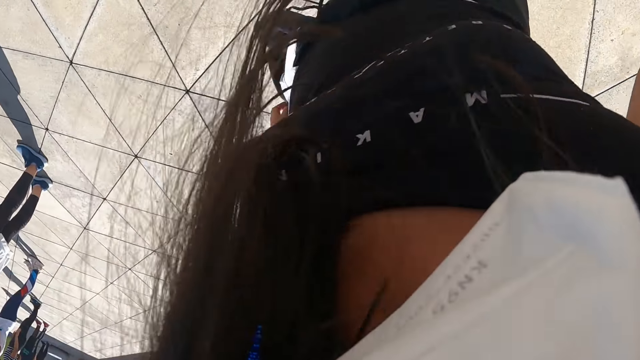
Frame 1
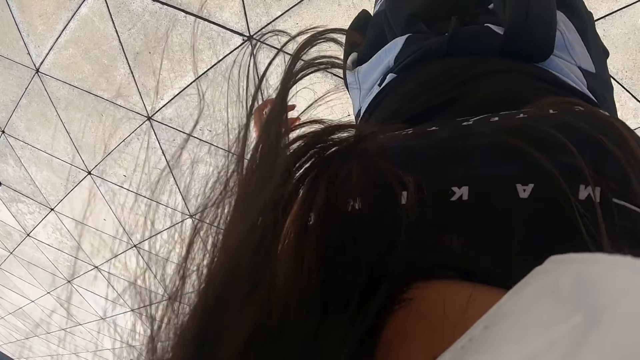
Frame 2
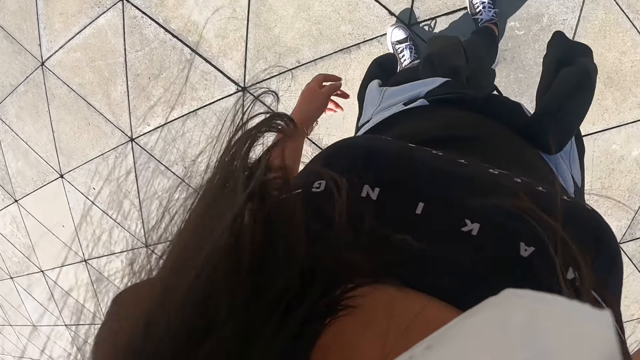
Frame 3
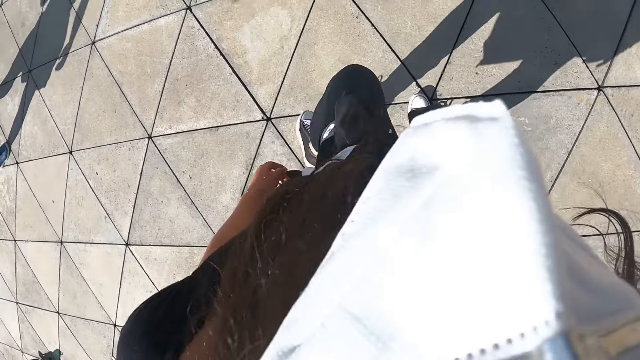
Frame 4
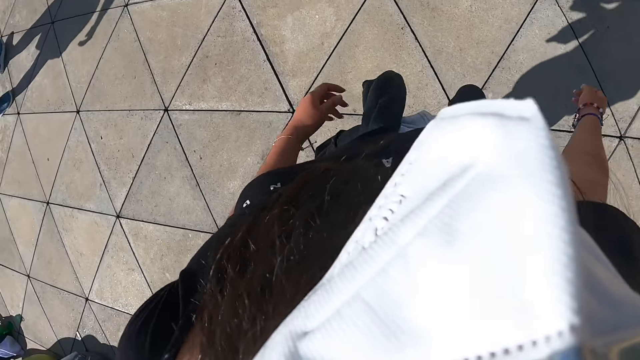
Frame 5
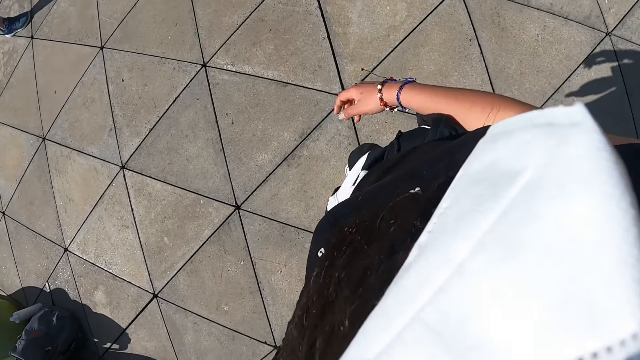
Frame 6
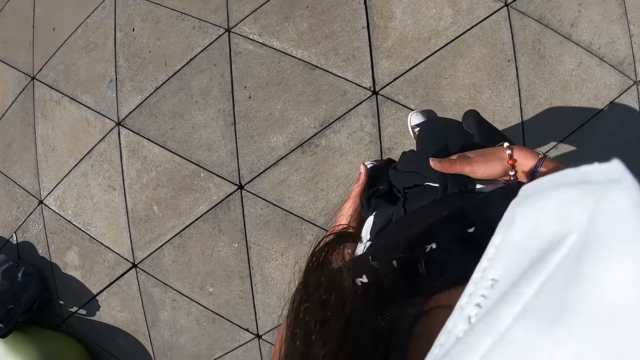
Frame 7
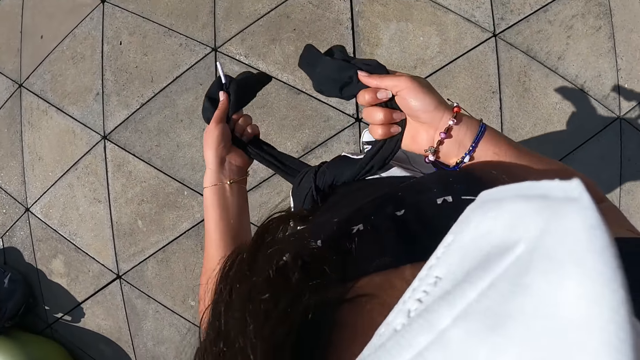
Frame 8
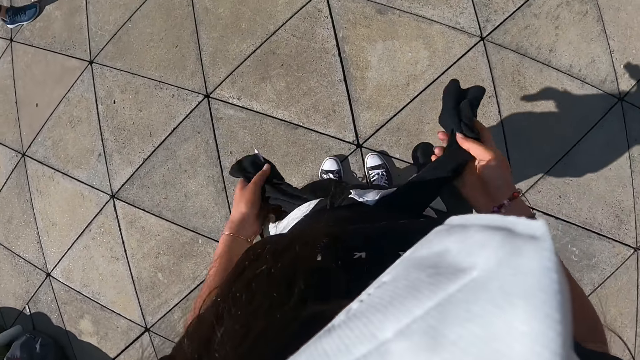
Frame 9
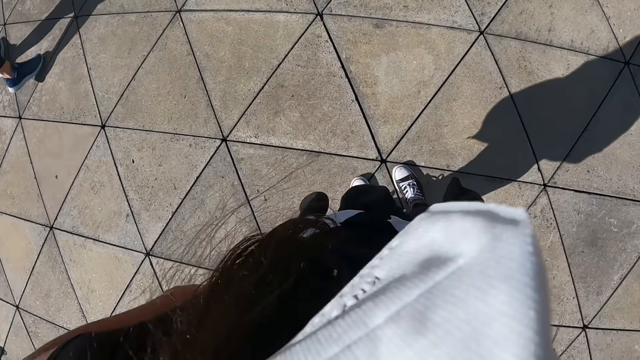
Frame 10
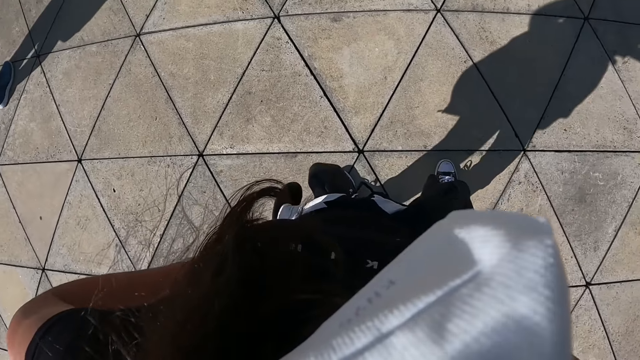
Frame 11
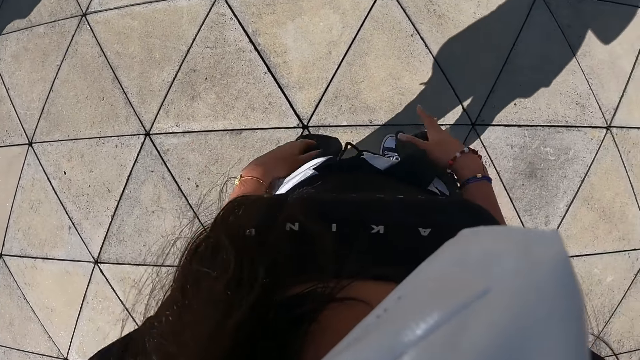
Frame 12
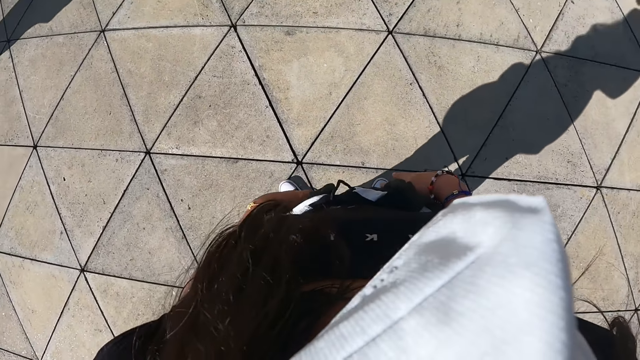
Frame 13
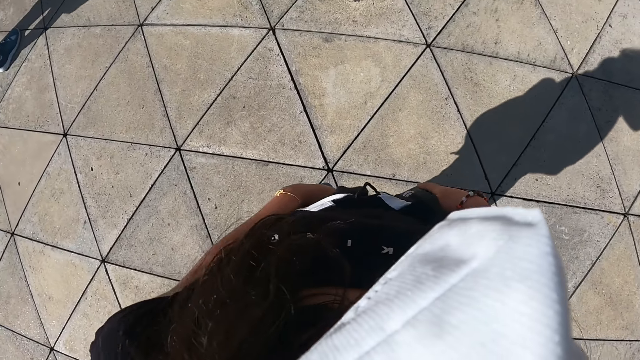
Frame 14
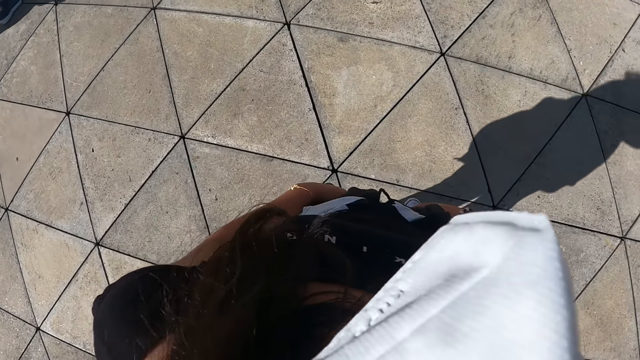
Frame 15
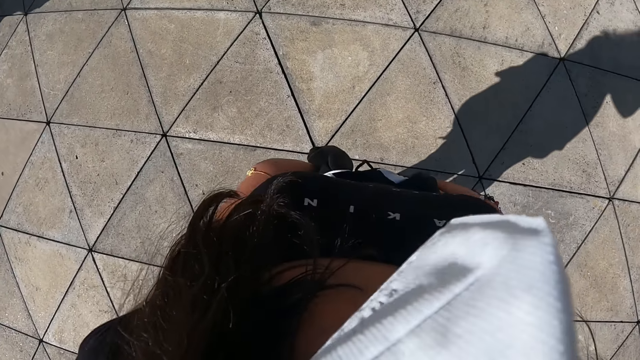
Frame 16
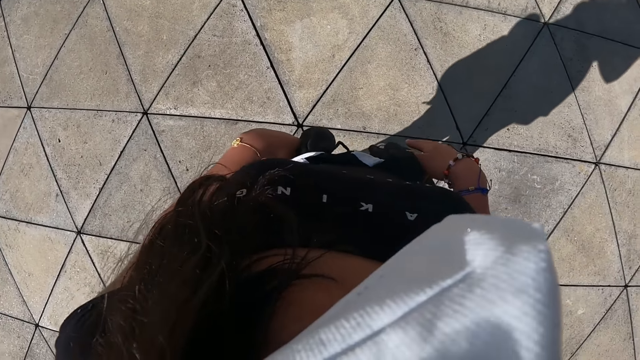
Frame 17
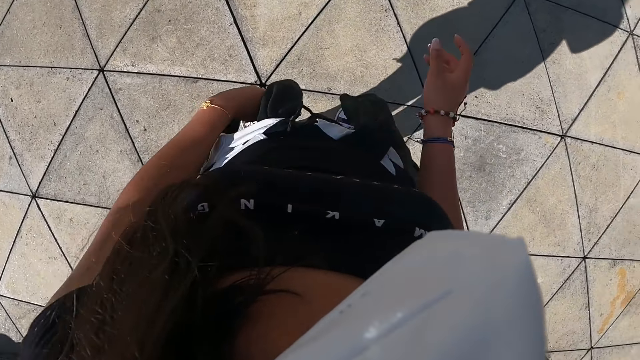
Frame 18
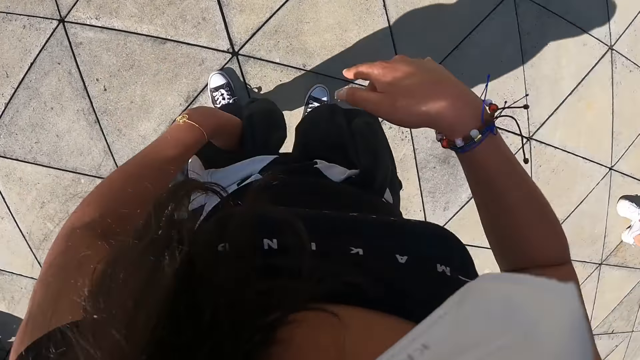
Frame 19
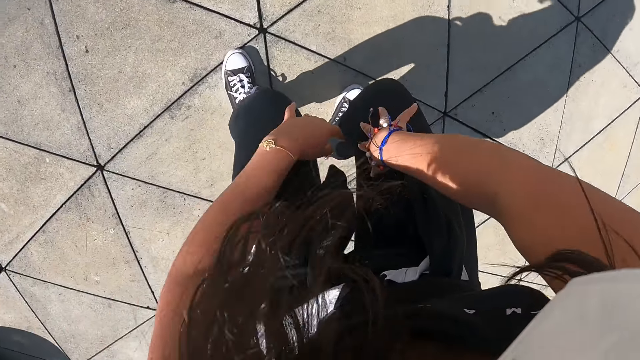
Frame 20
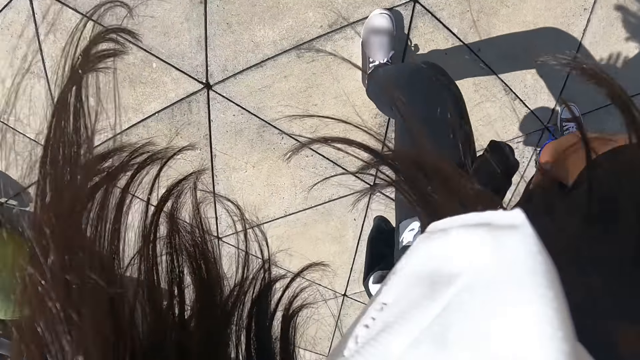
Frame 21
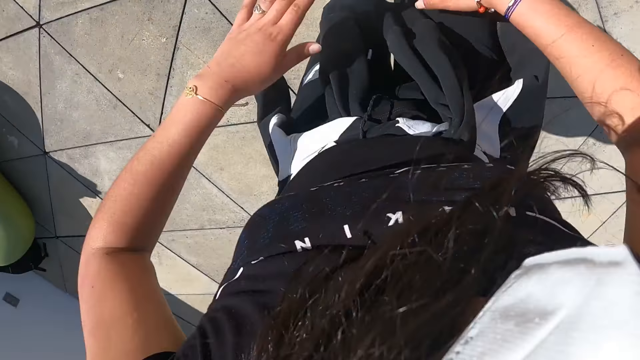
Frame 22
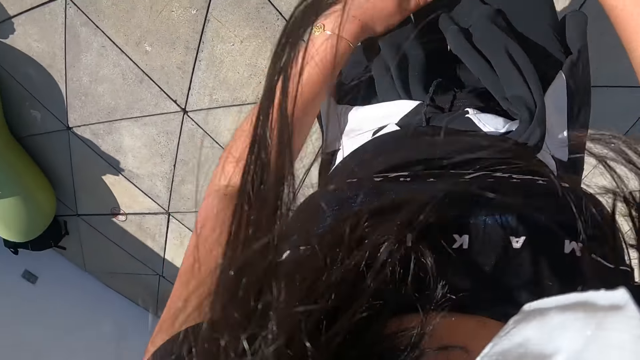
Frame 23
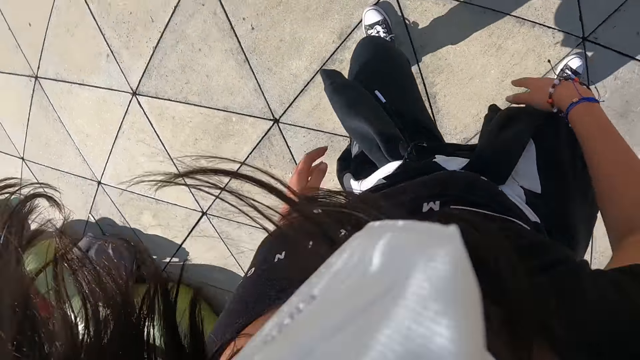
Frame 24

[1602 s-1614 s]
The camera wearer tightens the sweater around her waist with both hands. She places both hands on her waist. She dances with a group of people outside.

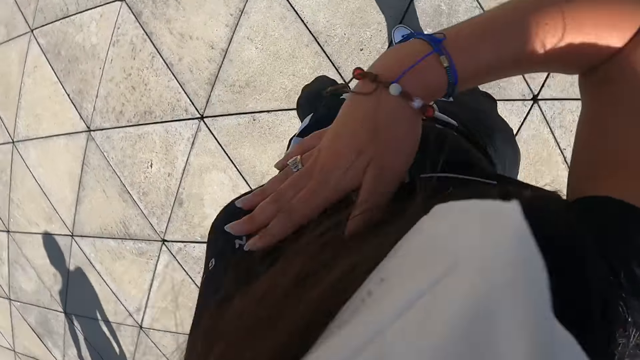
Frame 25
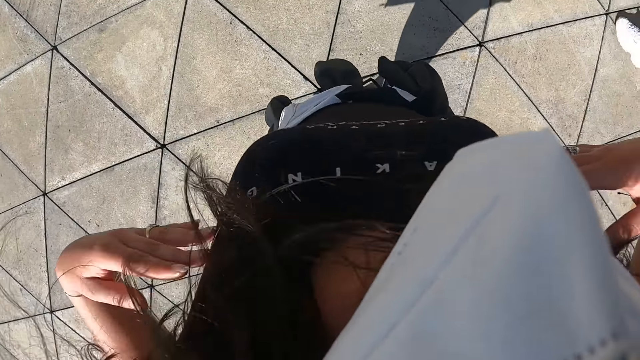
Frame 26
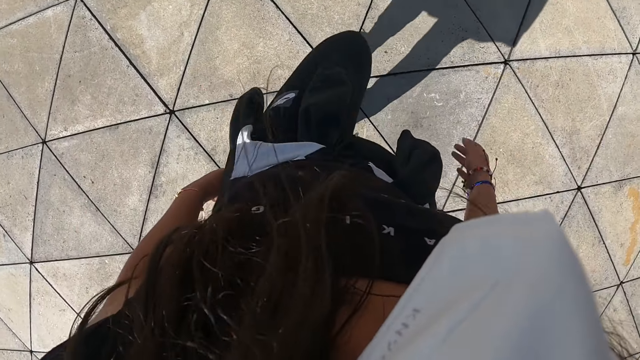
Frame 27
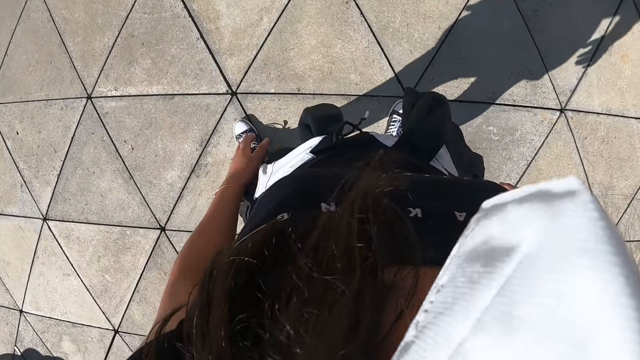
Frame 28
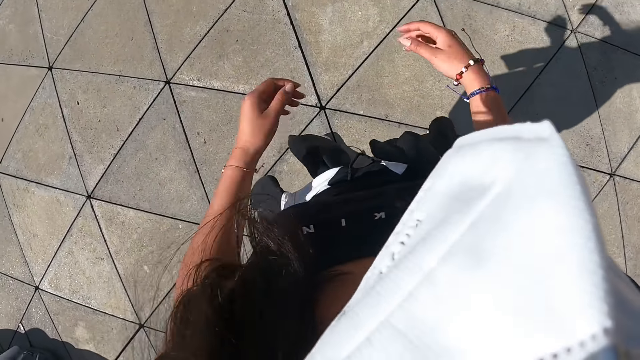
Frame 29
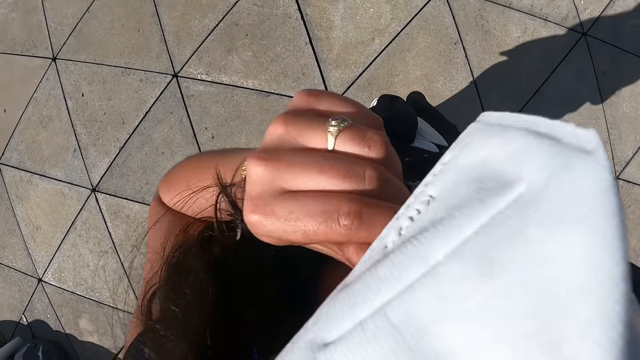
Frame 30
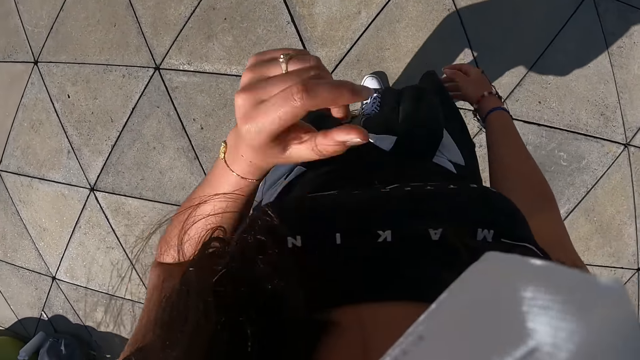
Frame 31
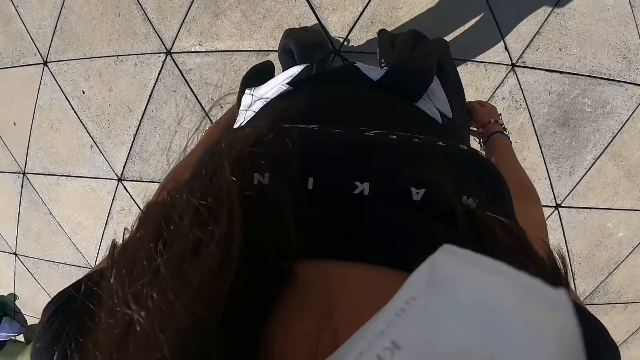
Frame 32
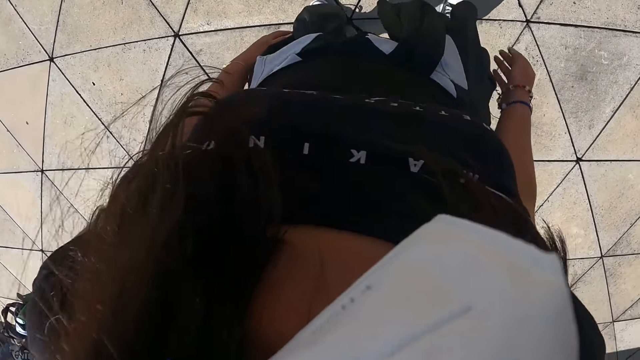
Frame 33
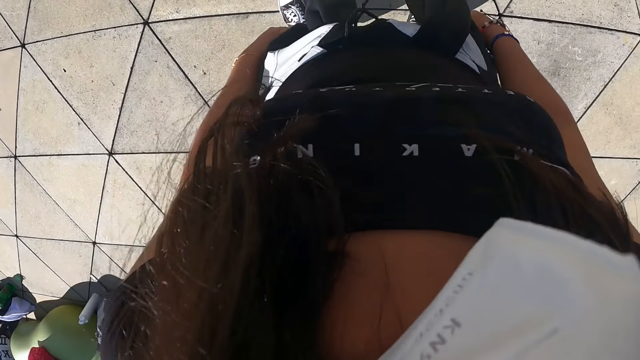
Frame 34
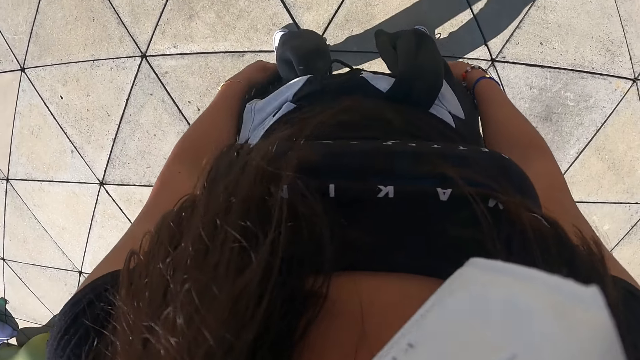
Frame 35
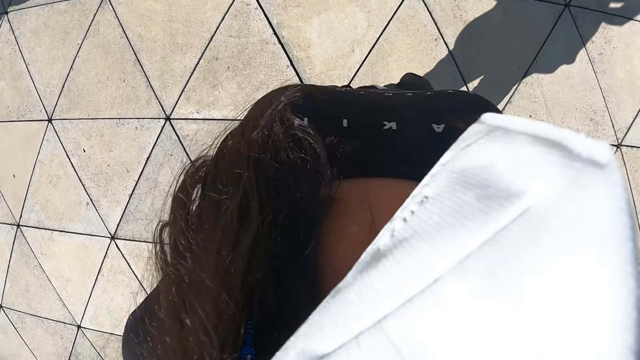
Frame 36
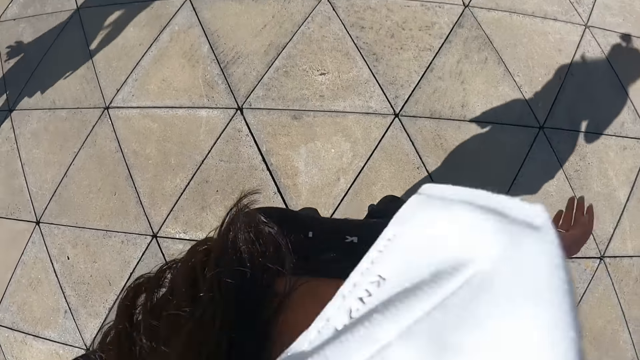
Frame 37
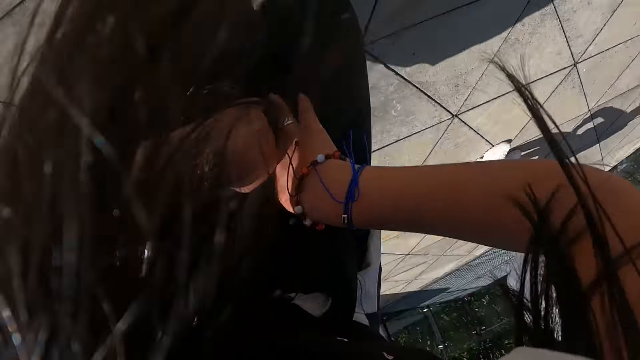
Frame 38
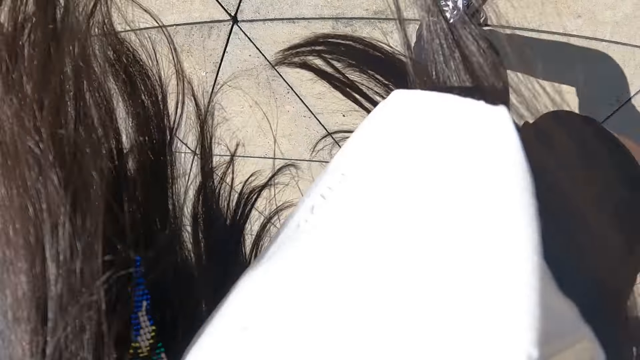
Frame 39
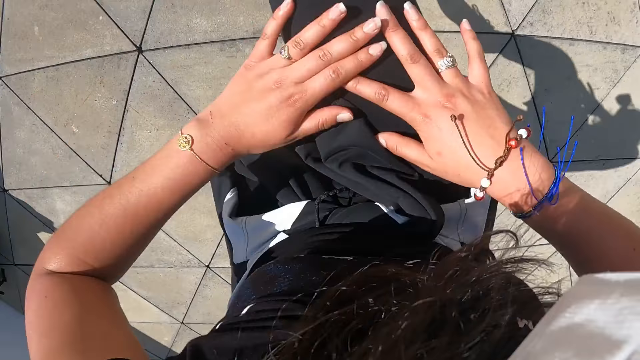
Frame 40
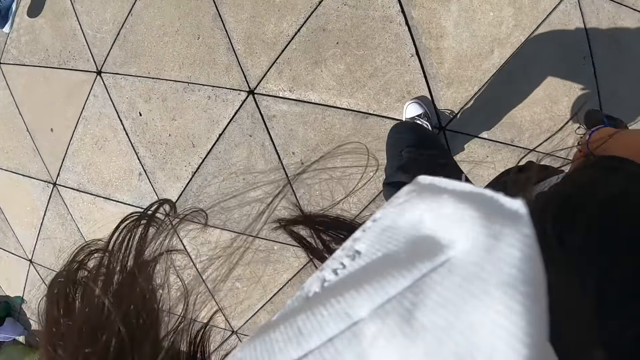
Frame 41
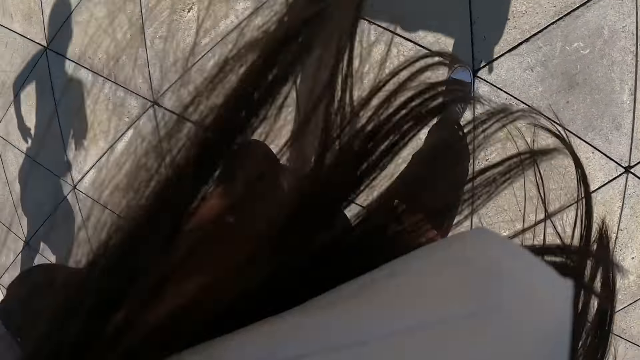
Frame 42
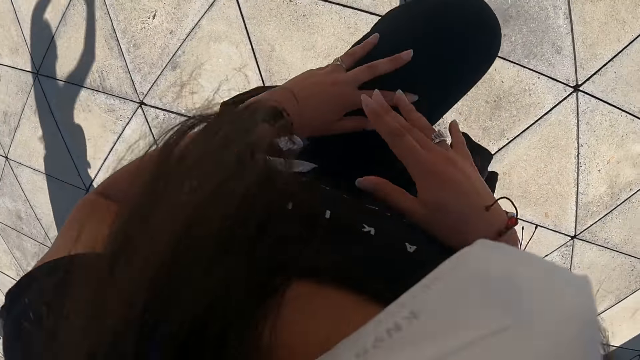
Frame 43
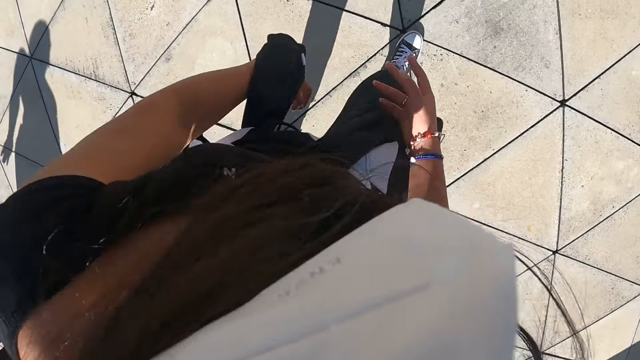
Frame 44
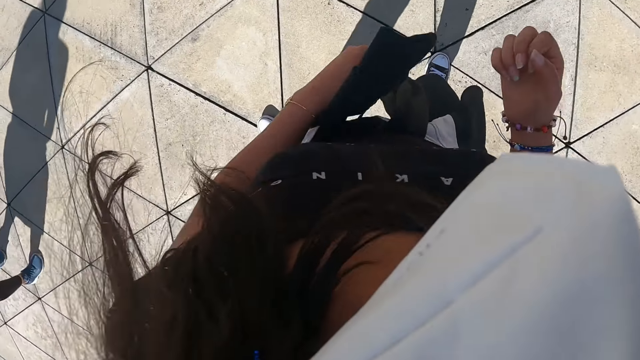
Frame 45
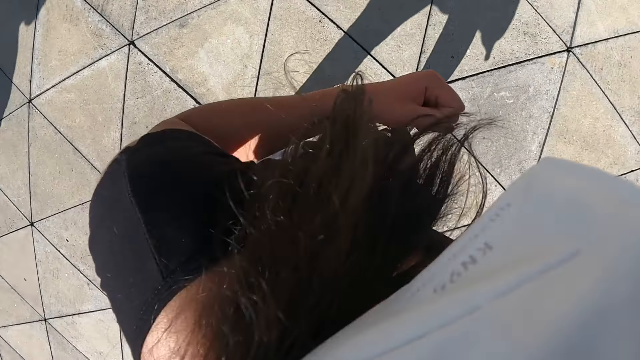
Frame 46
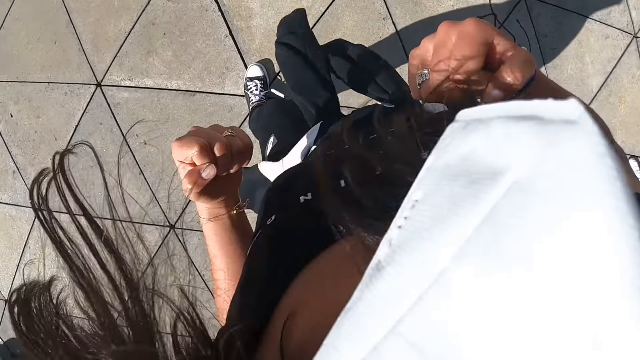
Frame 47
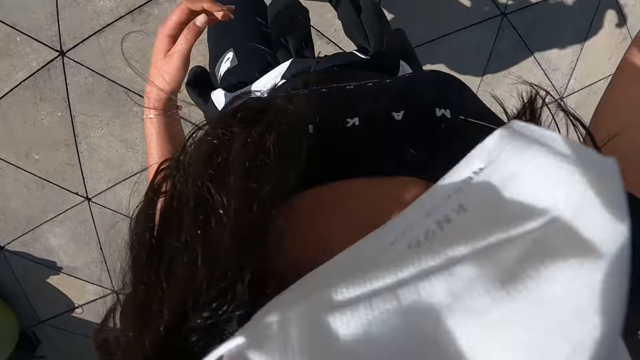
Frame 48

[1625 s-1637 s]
The camera wearer adjusts the nose mask on her face with her left hand. She dances with a group of people outside.
